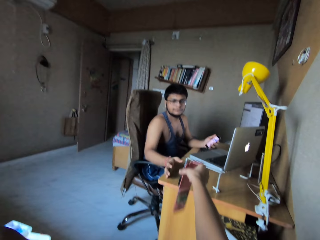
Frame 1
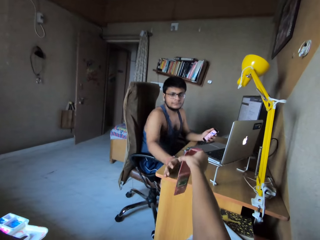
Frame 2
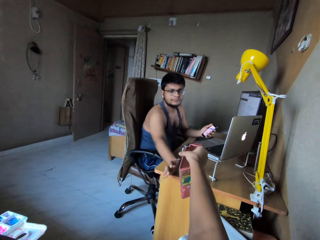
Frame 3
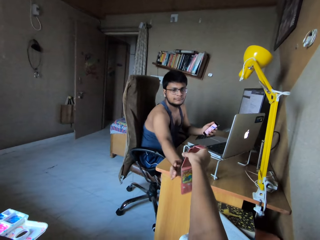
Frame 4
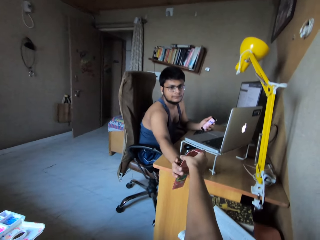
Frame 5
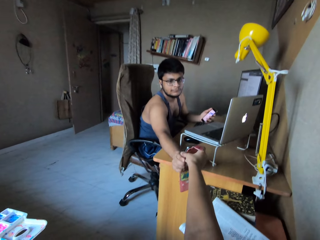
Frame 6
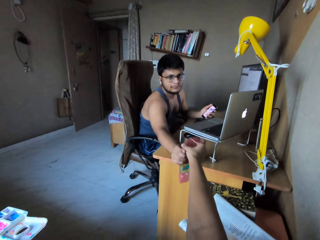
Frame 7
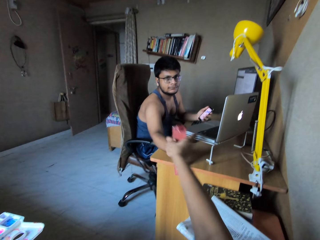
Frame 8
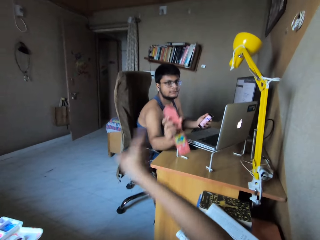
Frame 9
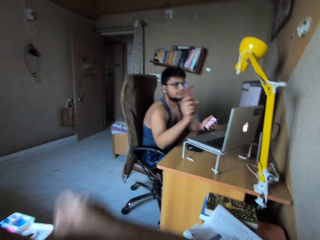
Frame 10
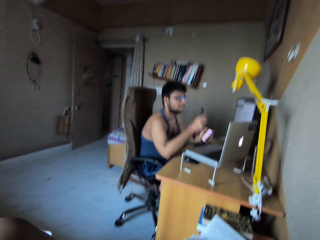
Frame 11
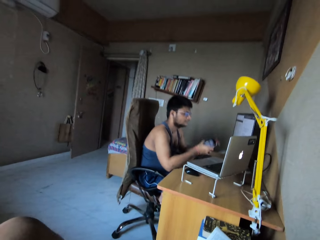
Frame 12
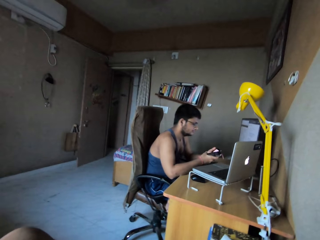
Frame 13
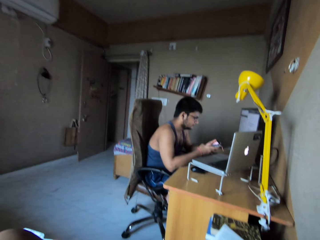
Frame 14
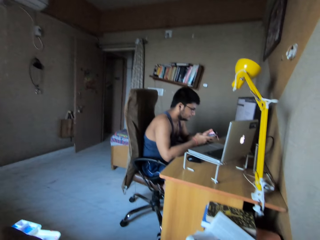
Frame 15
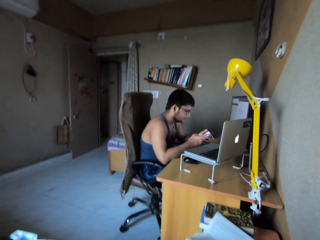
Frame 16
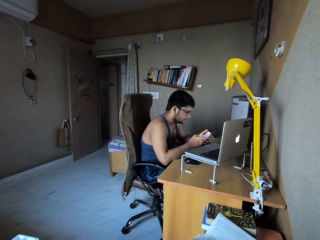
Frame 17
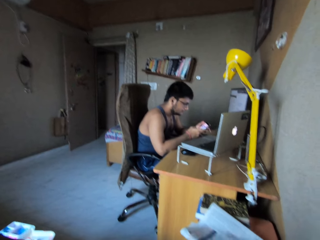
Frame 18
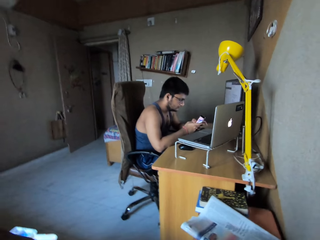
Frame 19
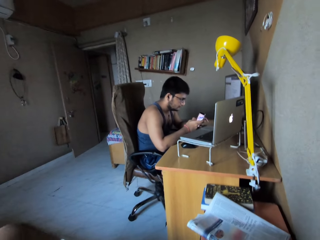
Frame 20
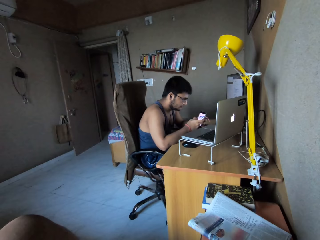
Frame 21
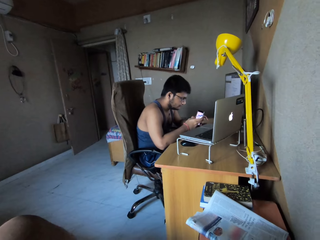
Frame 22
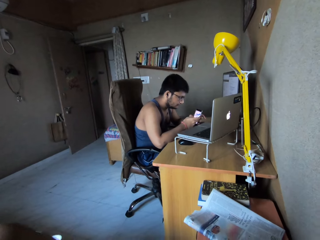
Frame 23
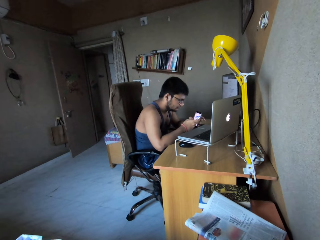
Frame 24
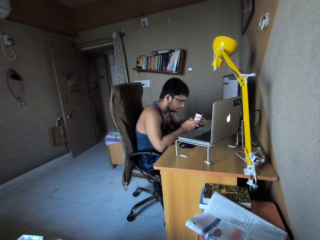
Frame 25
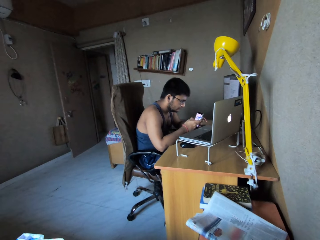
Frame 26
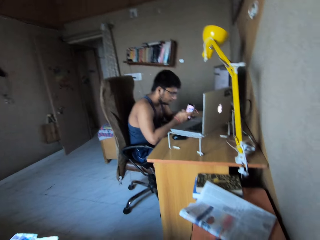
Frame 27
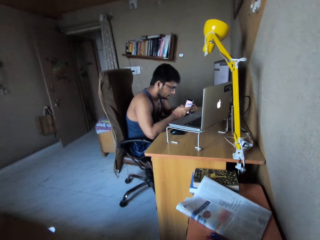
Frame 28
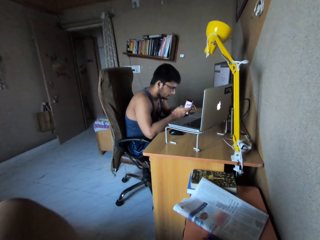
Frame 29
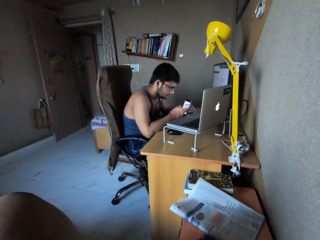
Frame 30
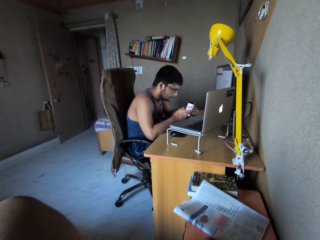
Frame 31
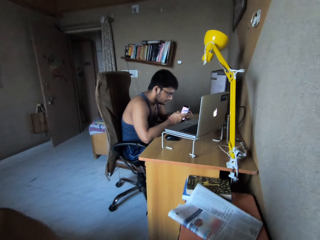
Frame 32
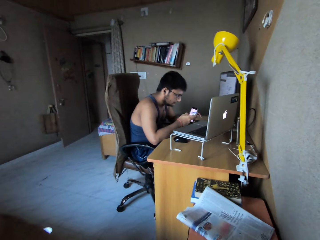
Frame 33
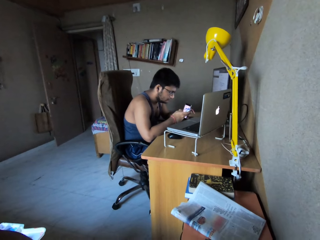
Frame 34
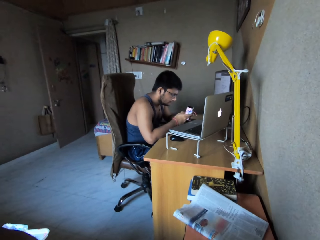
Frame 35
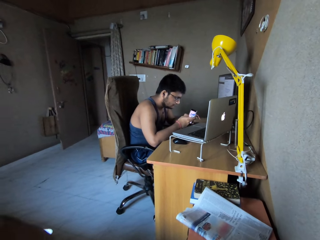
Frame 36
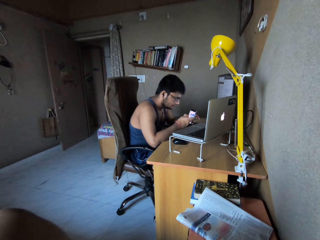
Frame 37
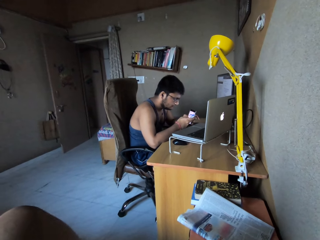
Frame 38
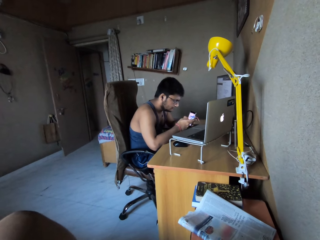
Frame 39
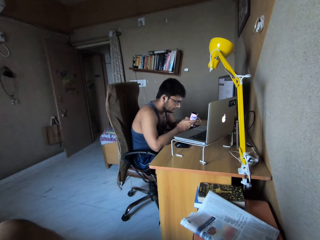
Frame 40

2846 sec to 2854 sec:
The camera wearer gives the man the phone. They pull back the right hand. They look at the man and swing the right leg. The man operates the phone with his hands. The camera wearer looks at the man.

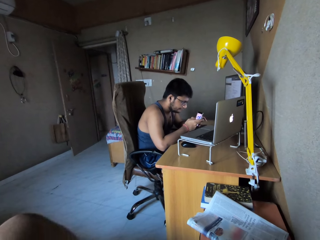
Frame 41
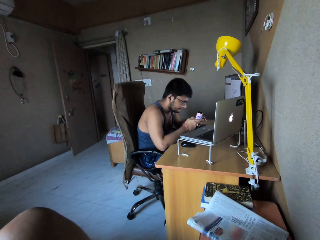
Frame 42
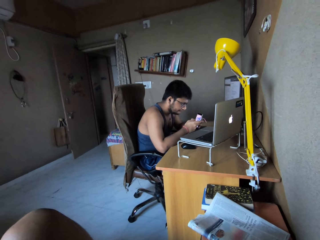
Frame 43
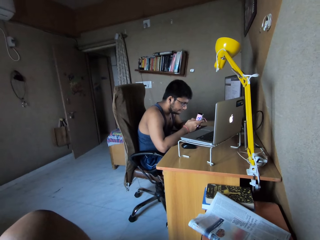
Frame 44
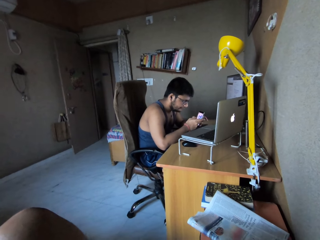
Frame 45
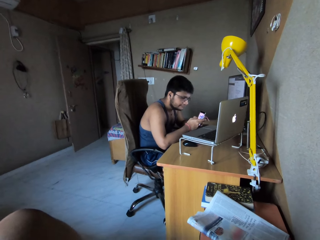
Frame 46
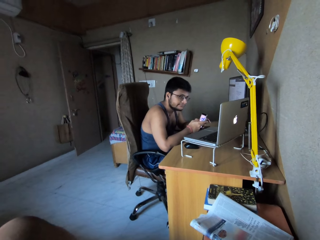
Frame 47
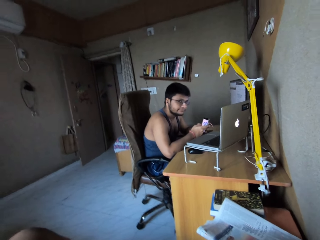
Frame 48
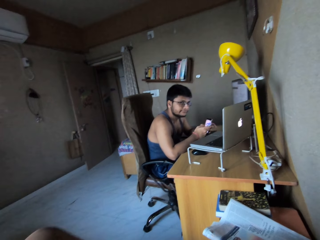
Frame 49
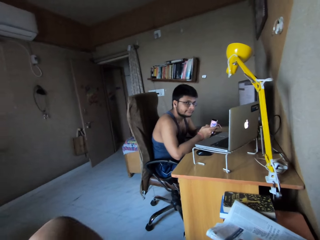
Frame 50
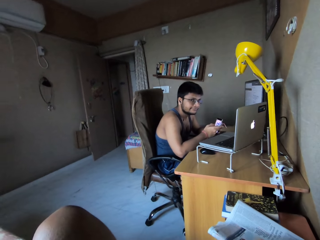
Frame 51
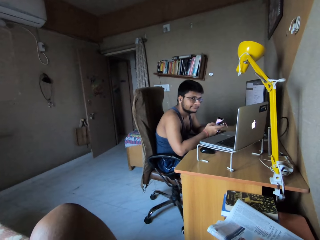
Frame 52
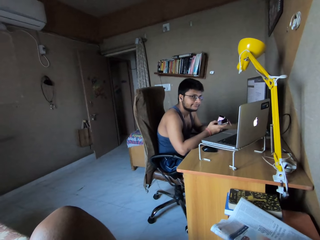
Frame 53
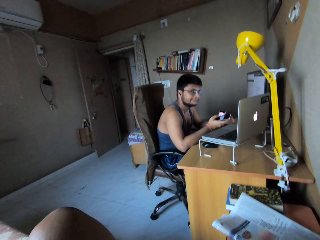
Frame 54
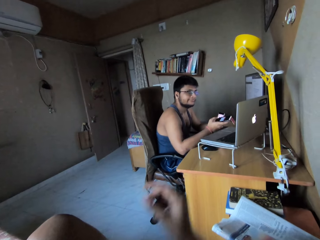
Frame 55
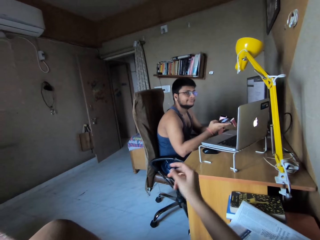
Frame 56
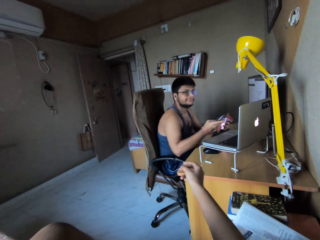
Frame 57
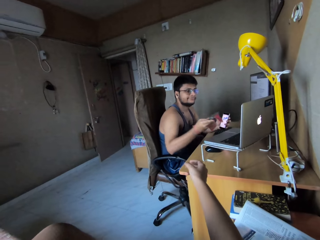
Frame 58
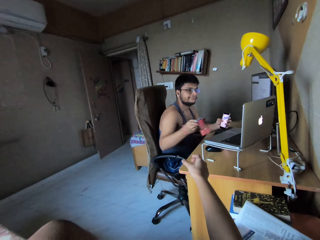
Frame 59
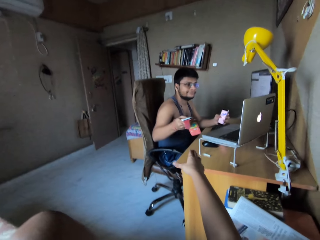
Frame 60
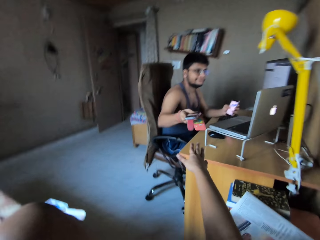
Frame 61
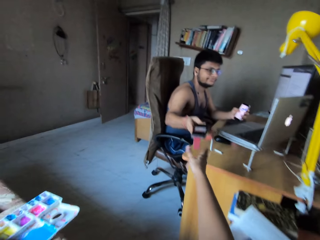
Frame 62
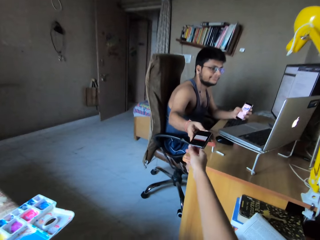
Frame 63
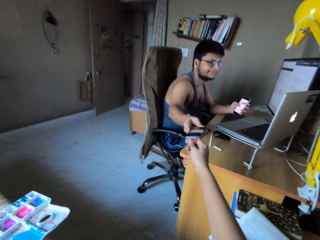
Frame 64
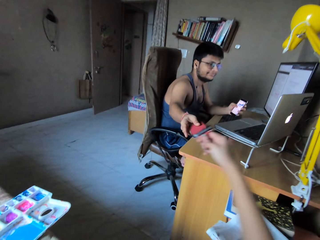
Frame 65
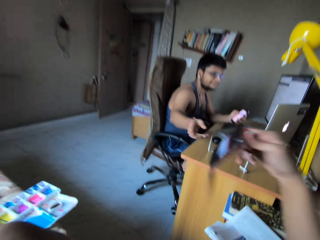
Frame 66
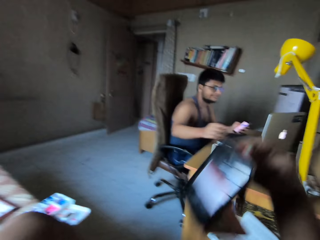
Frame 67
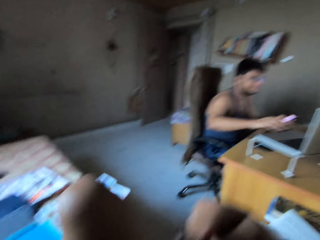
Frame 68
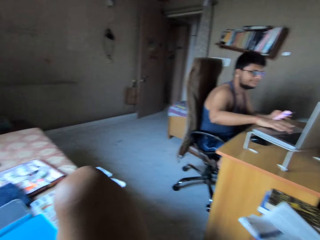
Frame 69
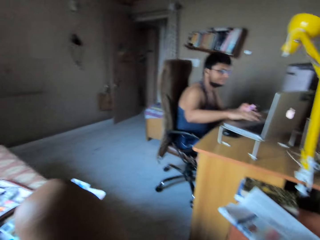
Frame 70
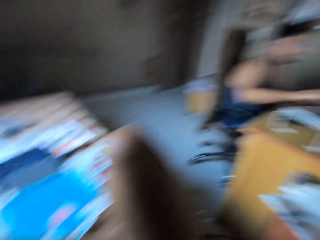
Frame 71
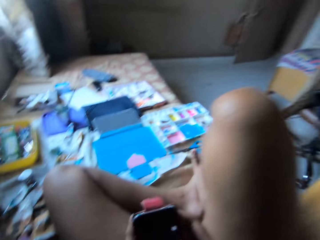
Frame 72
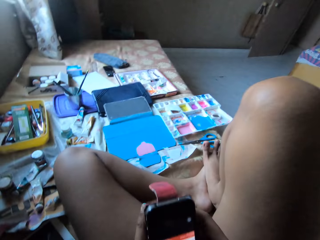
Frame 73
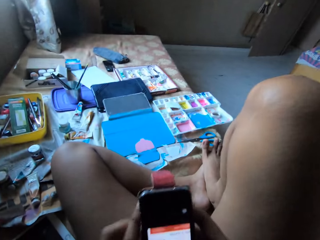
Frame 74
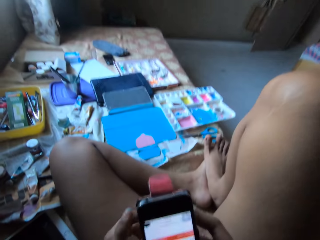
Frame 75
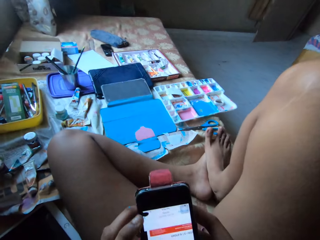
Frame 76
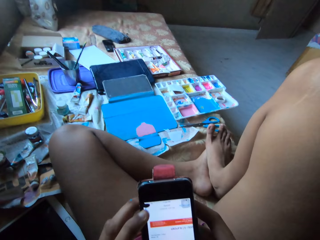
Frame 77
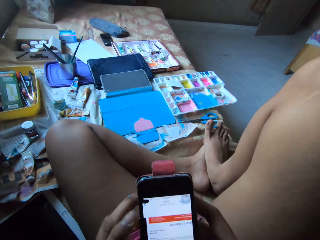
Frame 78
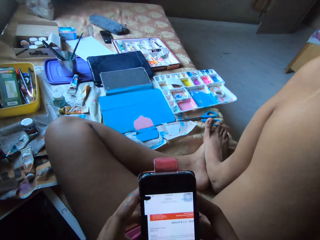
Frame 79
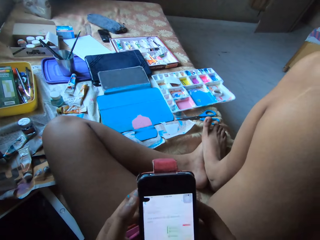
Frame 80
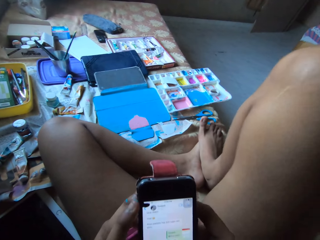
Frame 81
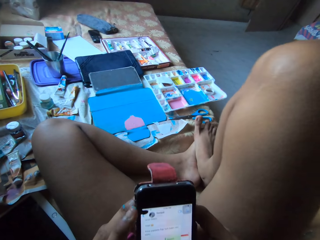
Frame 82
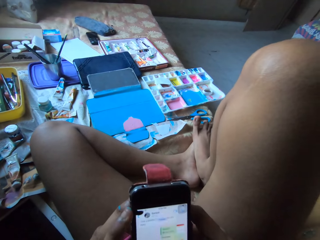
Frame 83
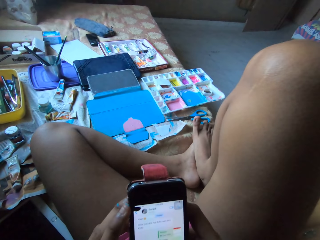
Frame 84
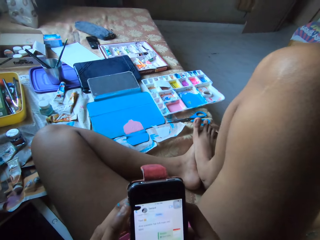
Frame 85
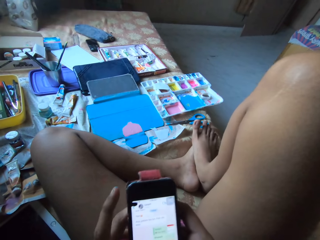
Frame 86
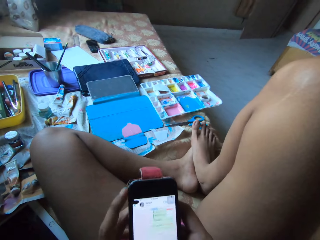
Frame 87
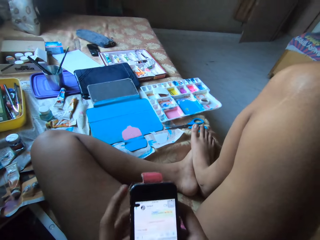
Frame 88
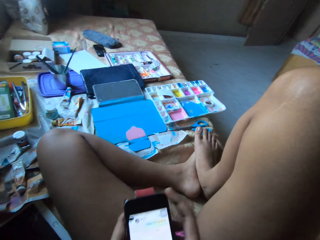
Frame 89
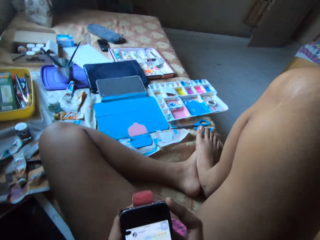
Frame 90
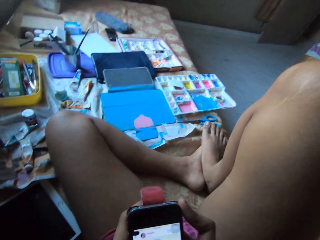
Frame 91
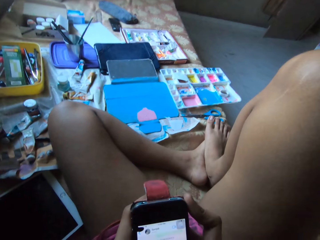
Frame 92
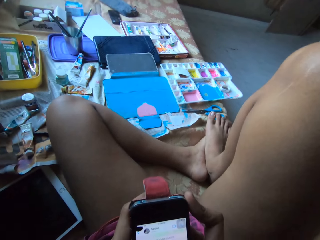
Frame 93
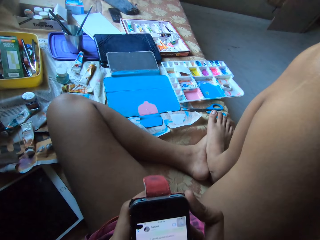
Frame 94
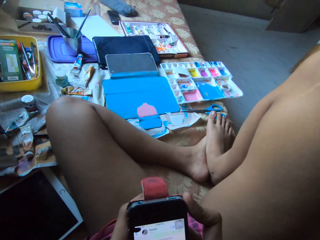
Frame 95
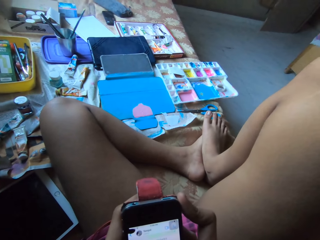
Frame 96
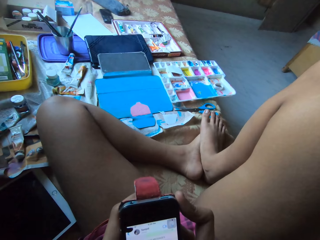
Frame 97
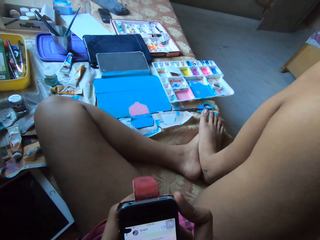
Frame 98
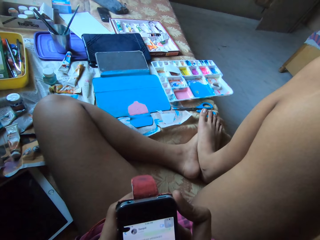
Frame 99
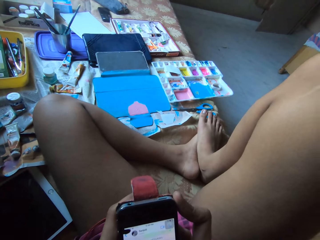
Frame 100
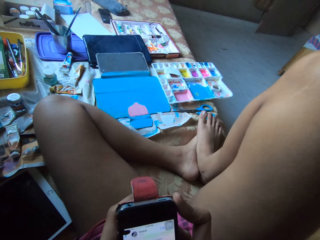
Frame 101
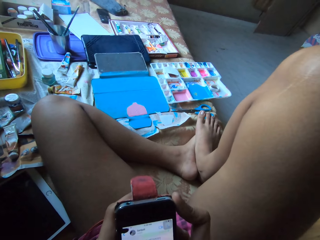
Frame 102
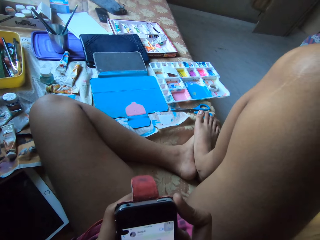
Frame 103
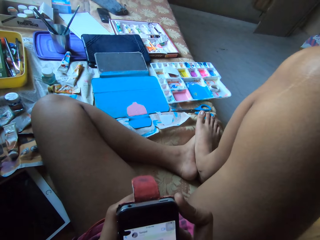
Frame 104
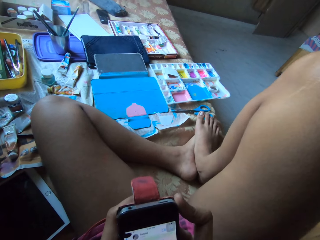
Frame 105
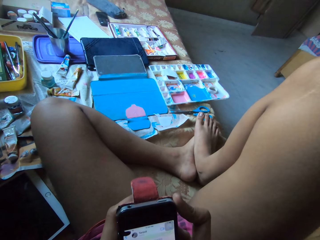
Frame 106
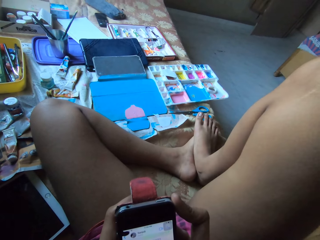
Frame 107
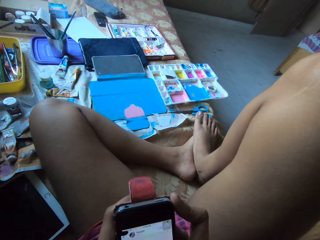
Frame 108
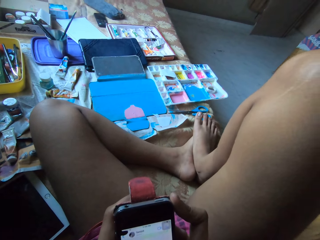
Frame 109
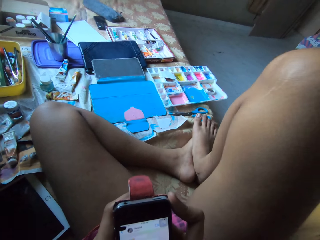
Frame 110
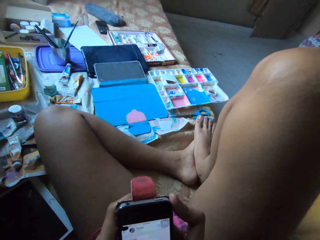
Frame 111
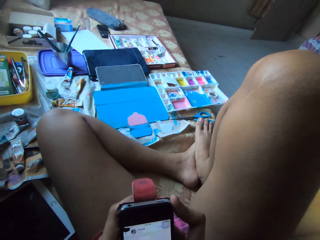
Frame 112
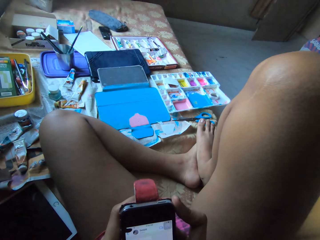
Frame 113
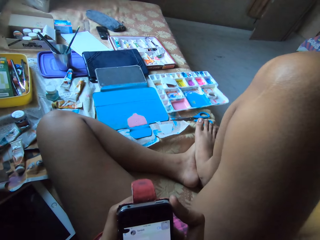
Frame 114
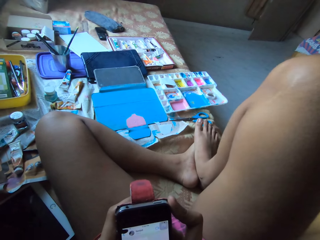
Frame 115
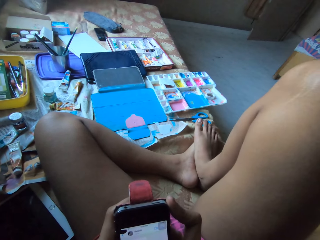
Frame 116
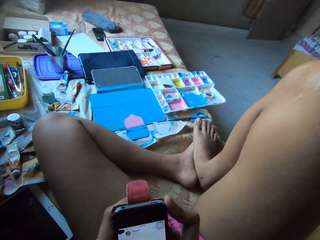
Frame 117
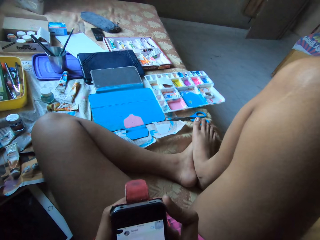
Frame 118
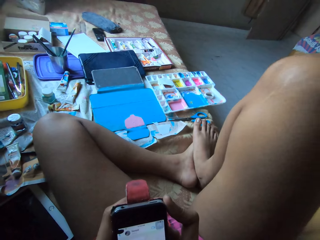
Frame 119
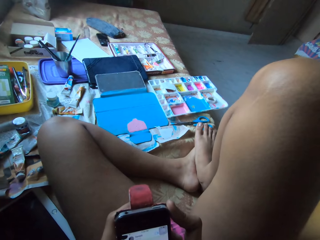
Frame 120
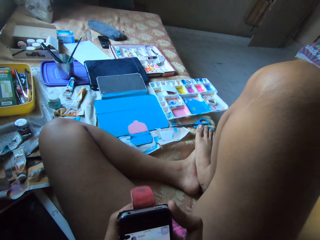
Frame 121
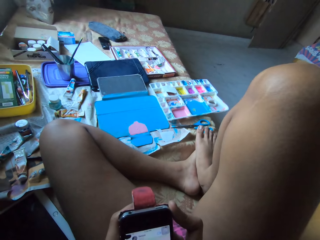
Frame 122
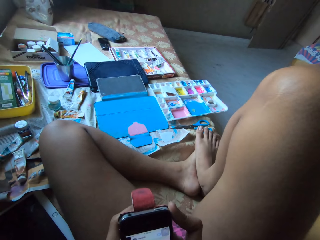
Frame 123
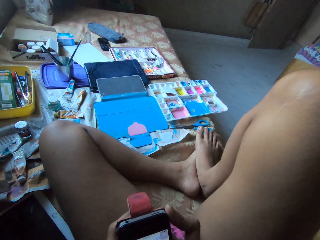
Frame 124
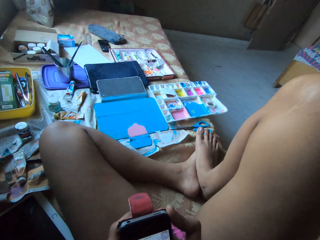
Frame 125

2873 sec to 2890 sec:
The camera wearer laughs at the man. She lifts the right hand. She collects the phone from the man with her right hand. She lifts the phone. She operates the phone with her hands.
